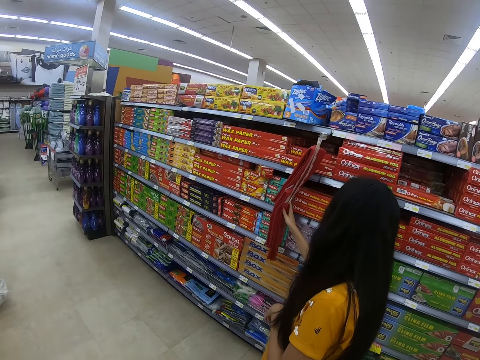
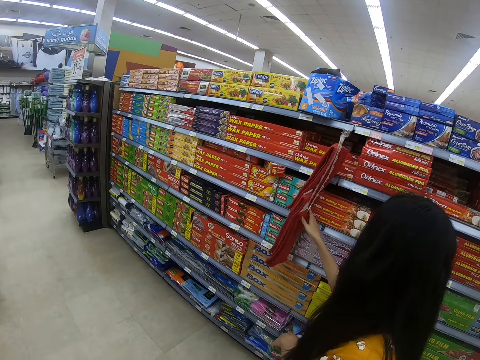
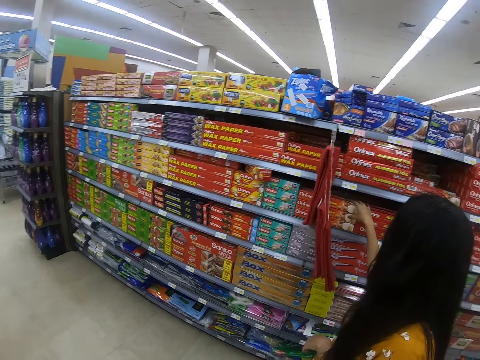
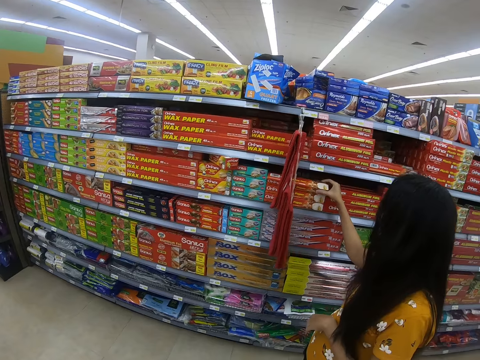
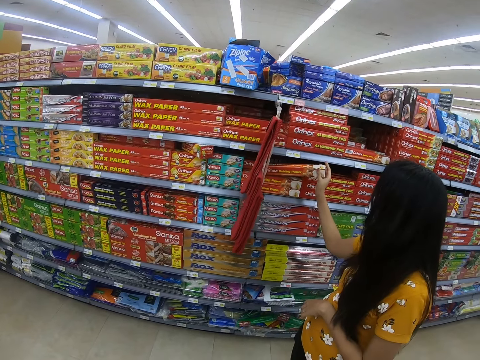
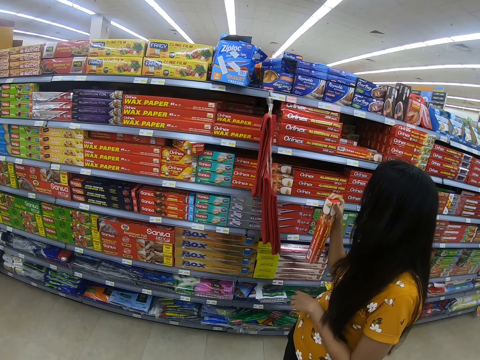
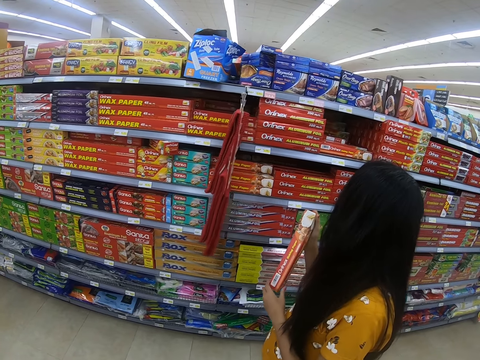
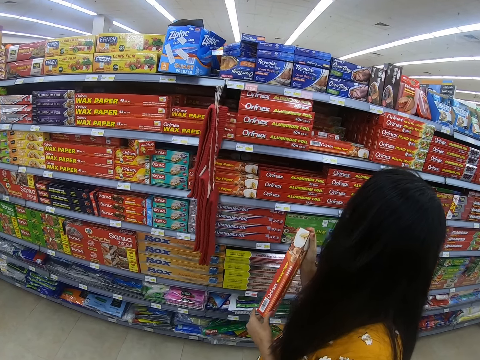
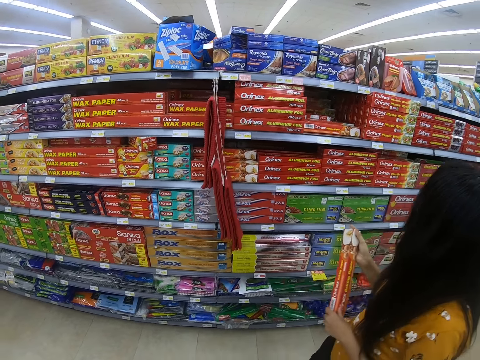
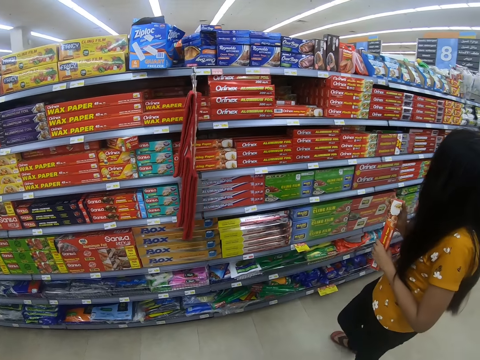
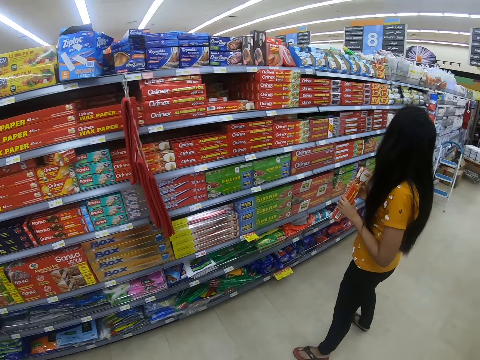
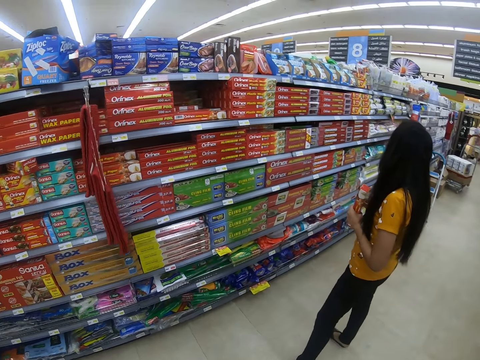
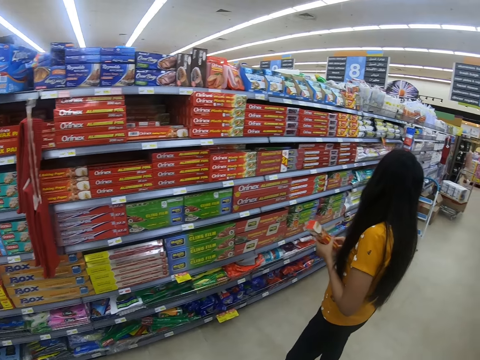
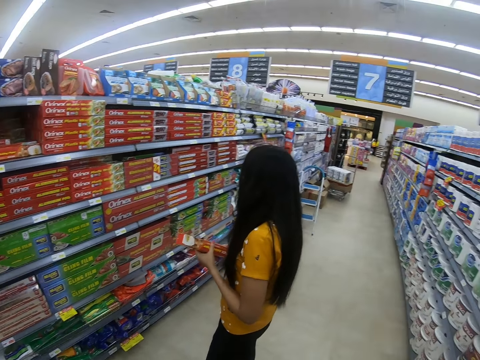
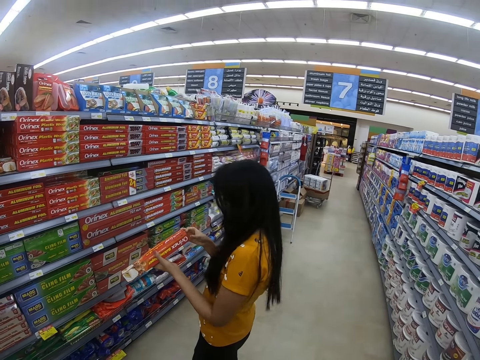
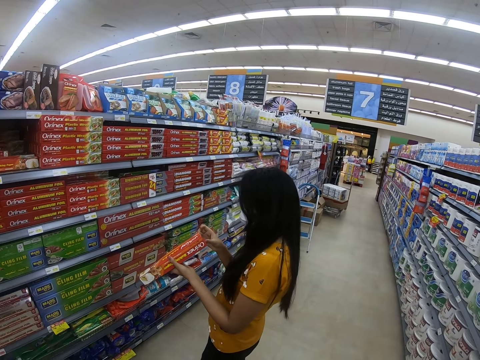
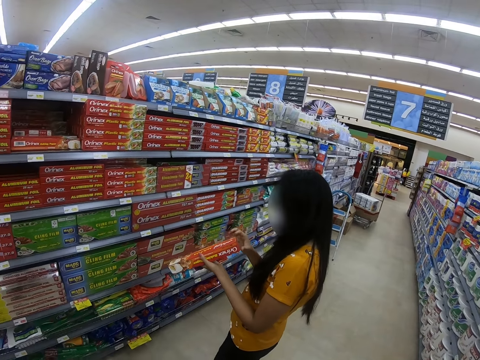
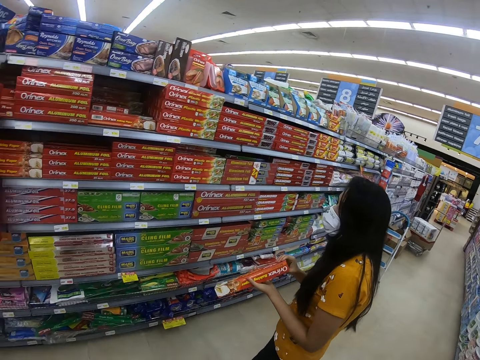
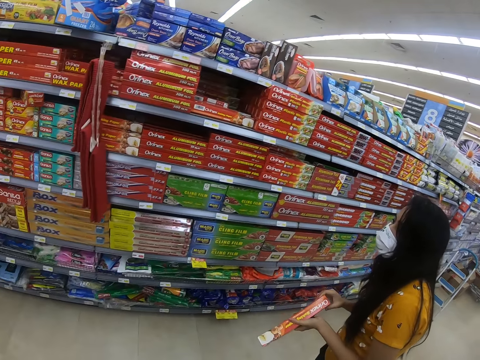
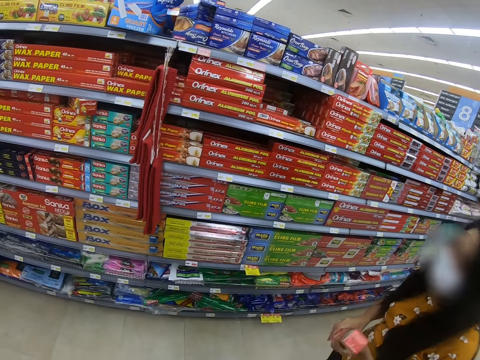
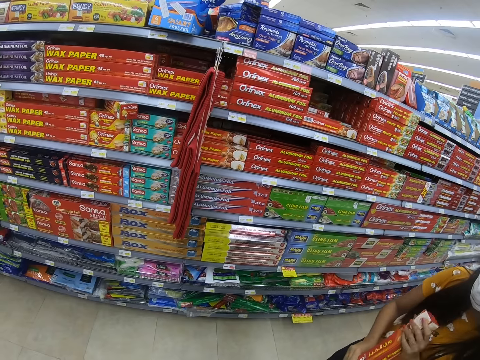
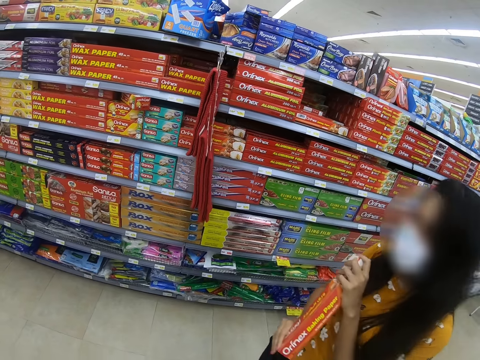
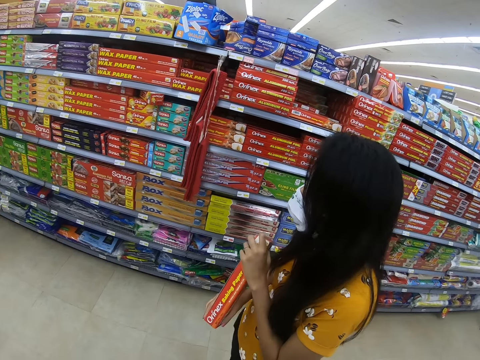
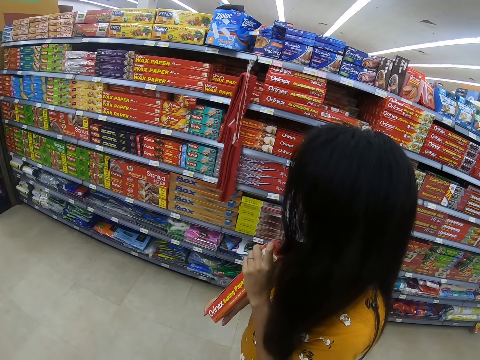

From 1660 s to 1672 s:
A person checks foils on a shelf, picks up a foil on the shelf, and examines foils on the shelf.

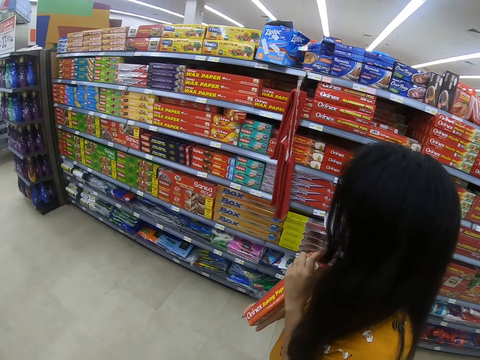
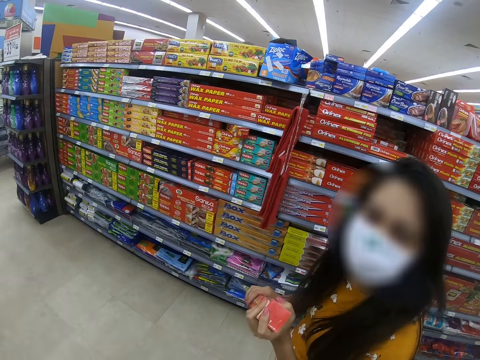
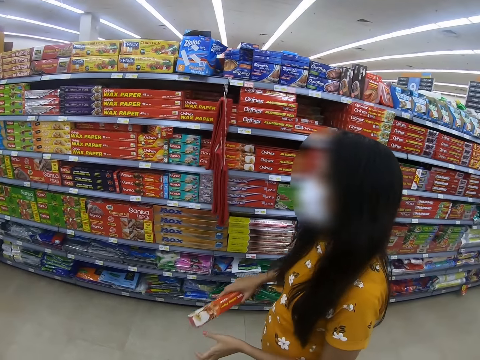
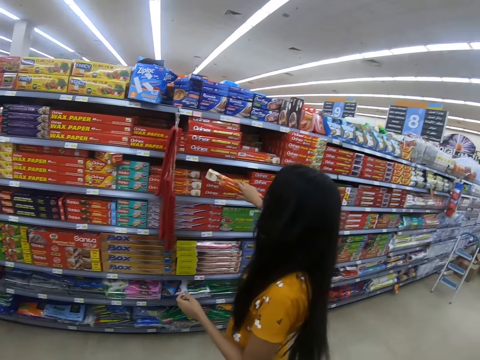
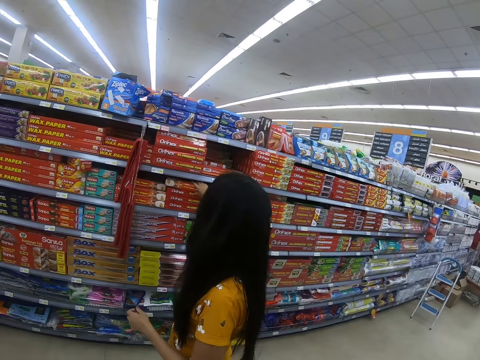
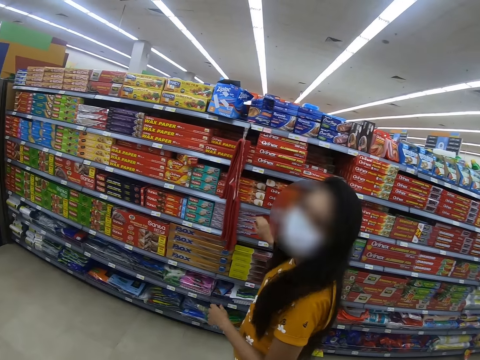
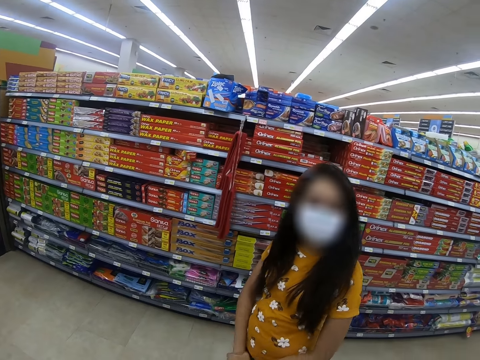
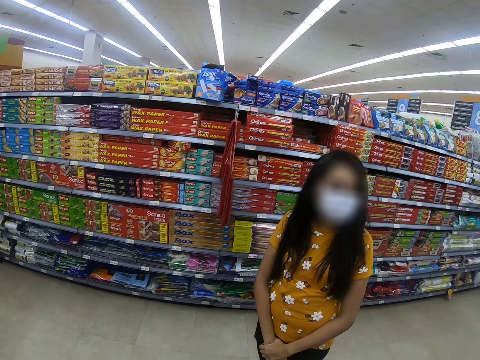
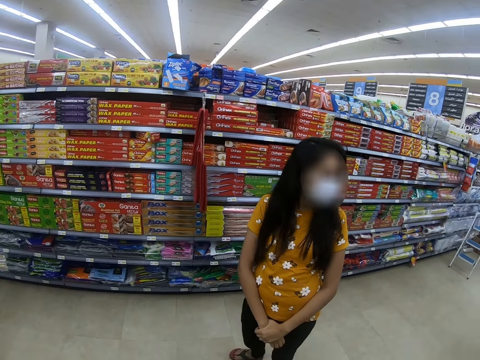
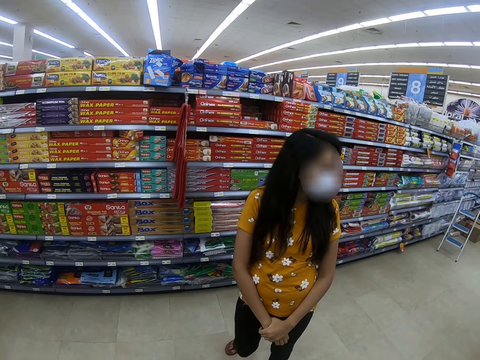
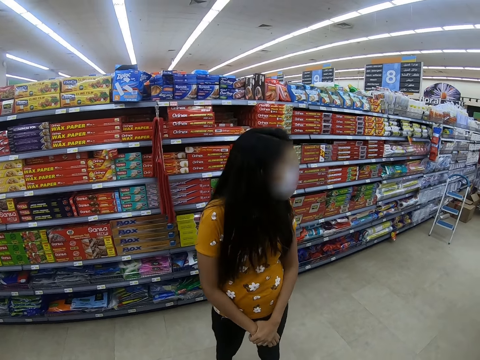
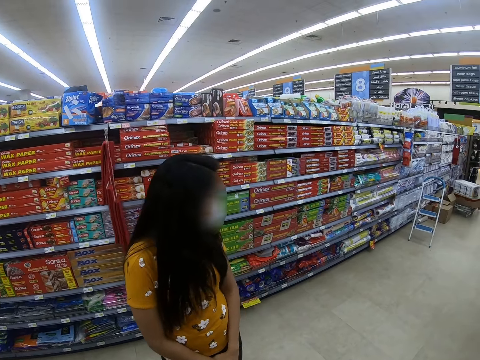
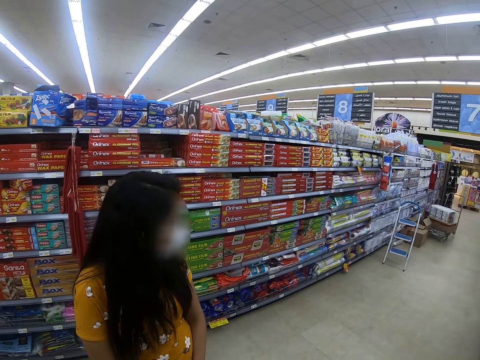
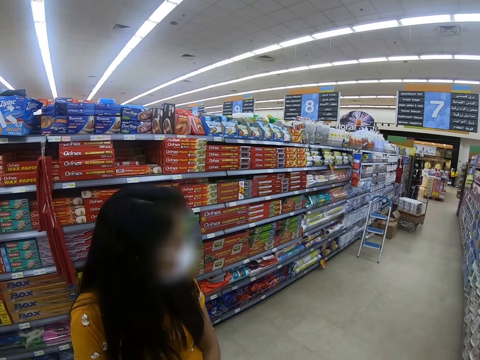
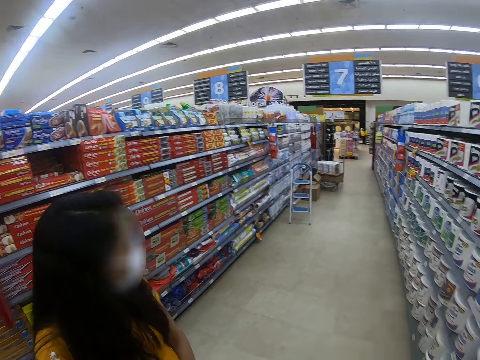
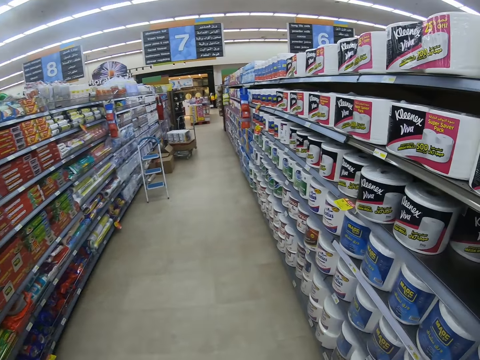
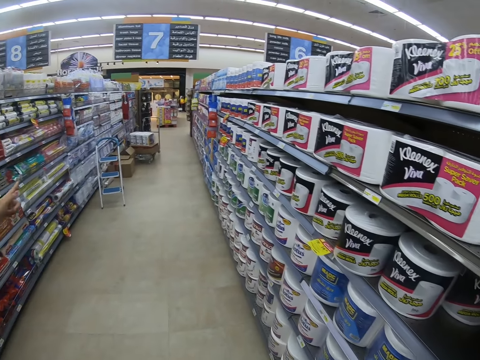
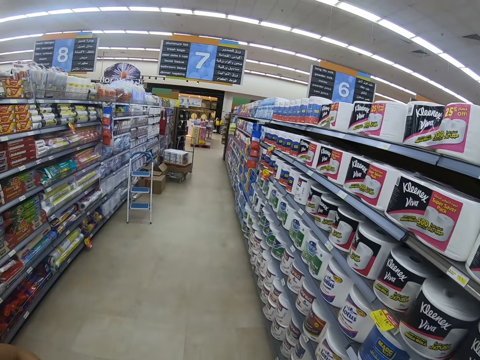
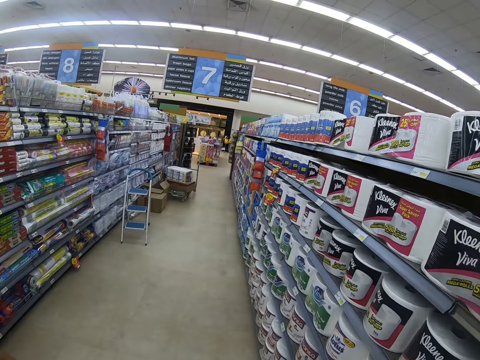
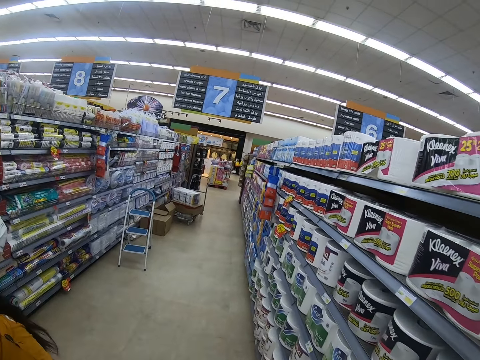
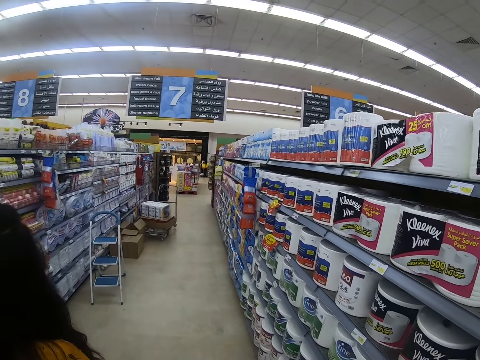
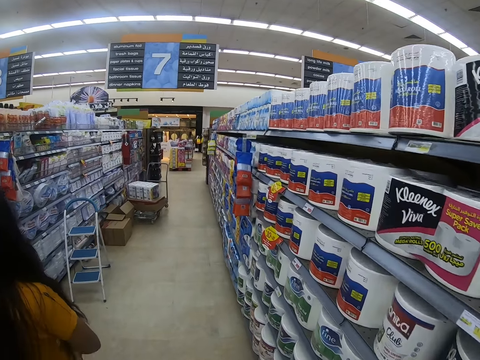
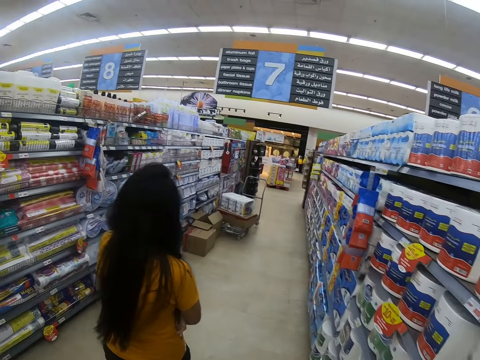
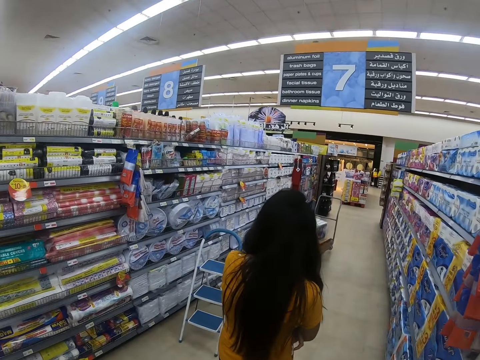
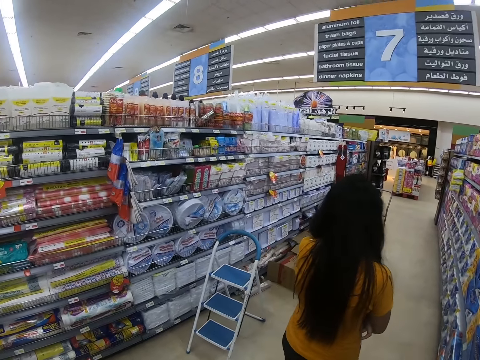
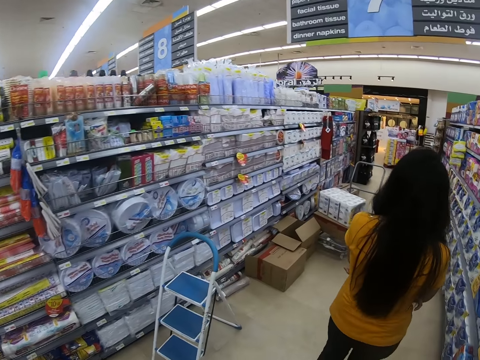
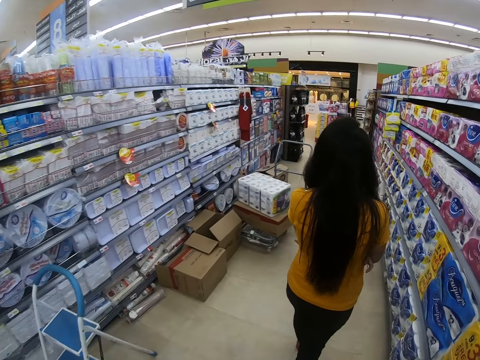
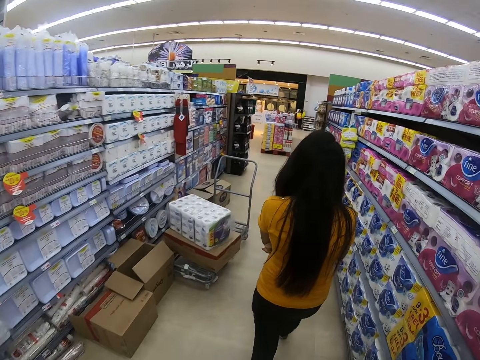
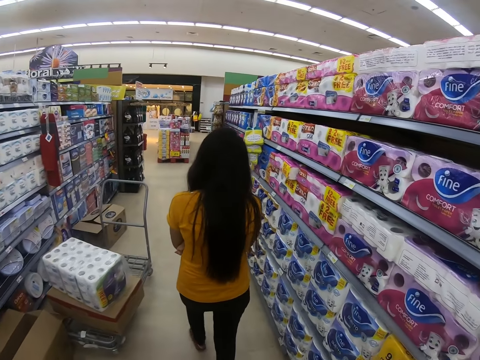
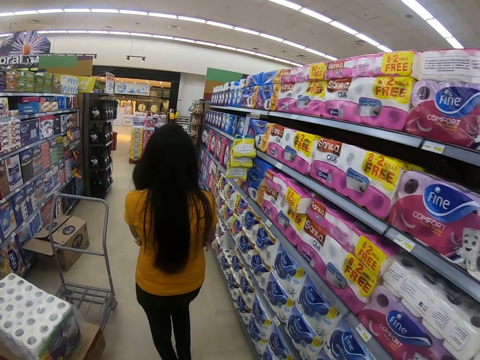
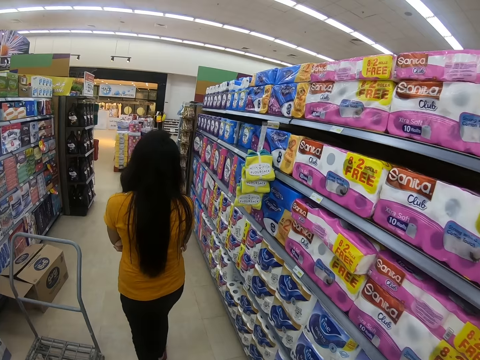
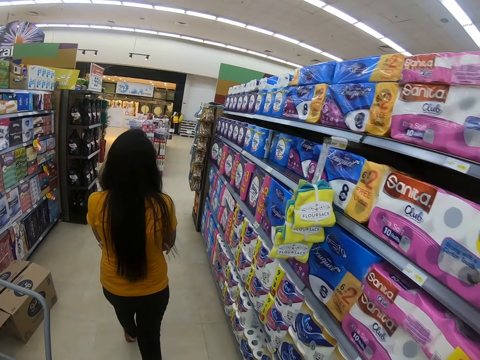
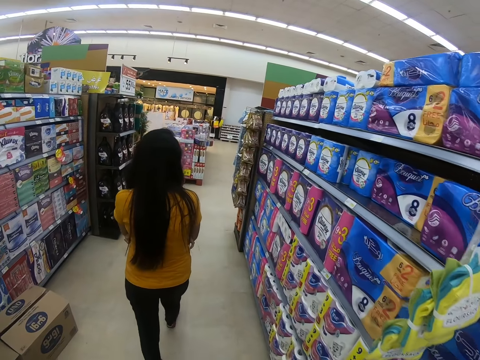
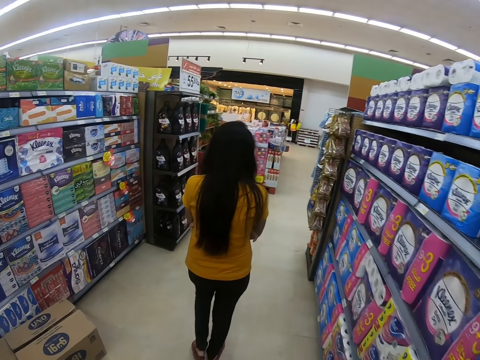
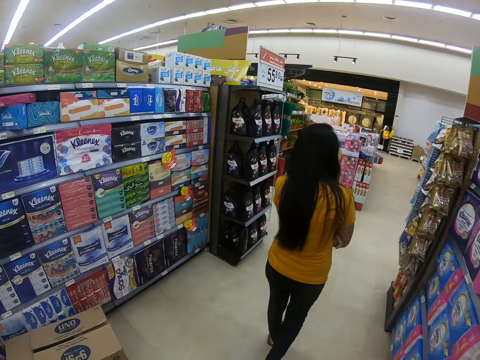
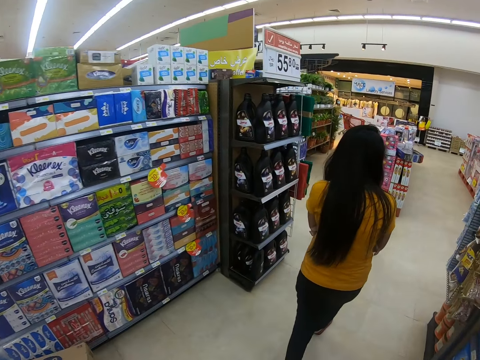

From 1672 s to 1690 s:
A woman converses with the camera wearer. She puts a foil on a shelf. She converses with the camera wearer and looks around. The camera wearer walks around the supermarket. The woman lifts the left hand. The woman walks in the supermarket.
